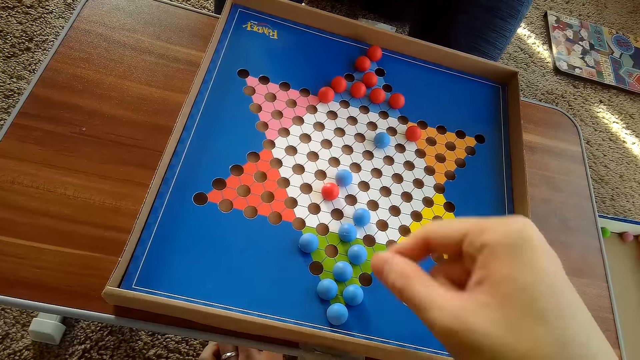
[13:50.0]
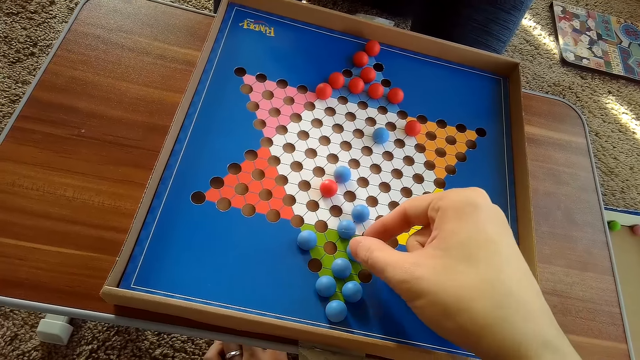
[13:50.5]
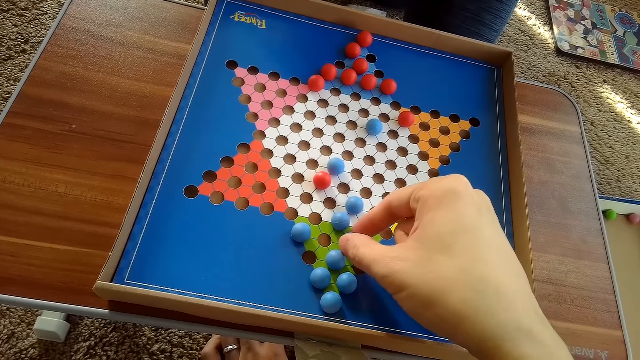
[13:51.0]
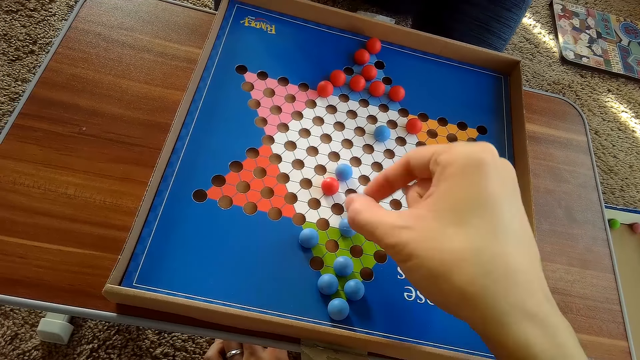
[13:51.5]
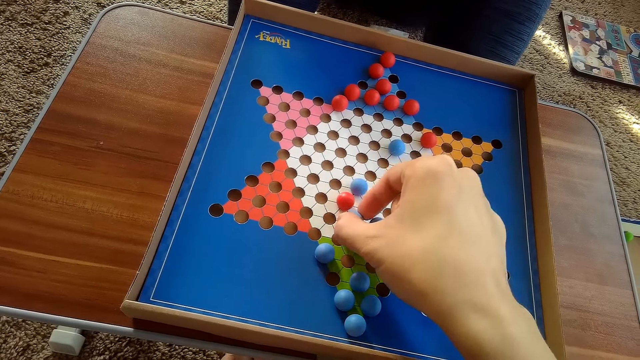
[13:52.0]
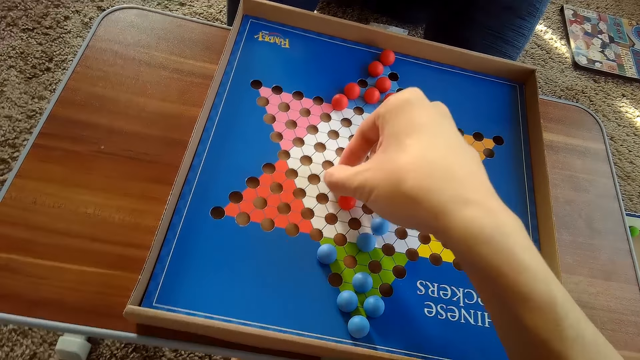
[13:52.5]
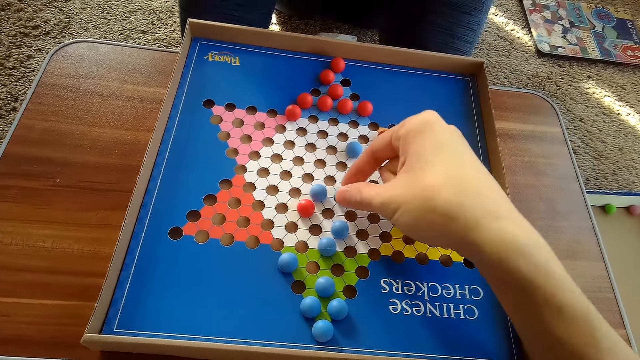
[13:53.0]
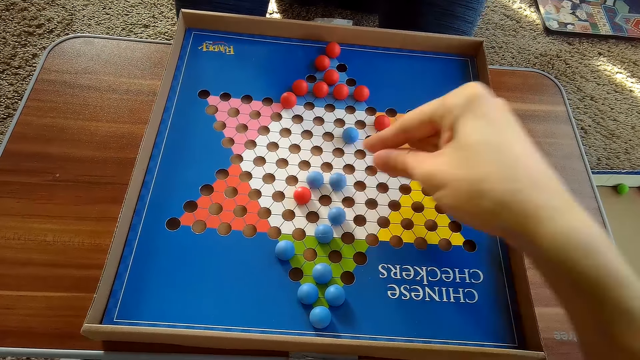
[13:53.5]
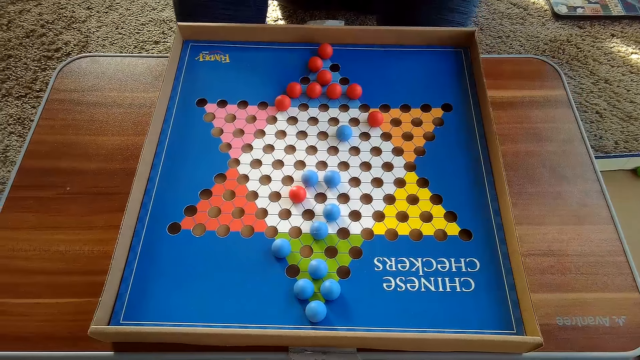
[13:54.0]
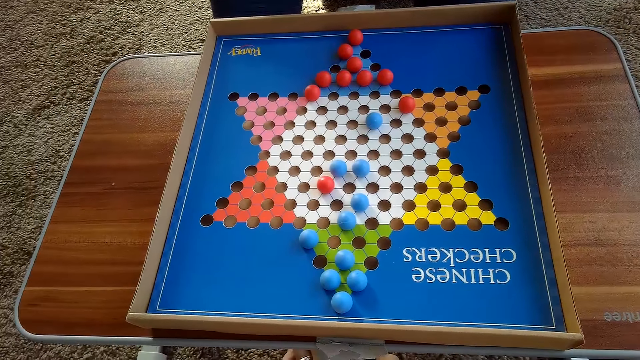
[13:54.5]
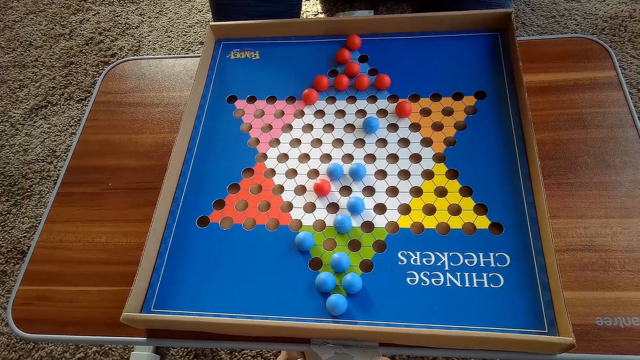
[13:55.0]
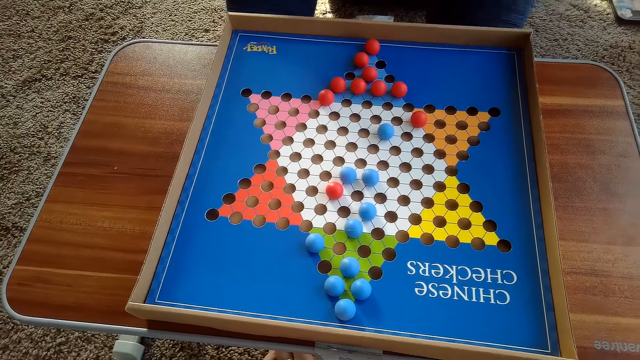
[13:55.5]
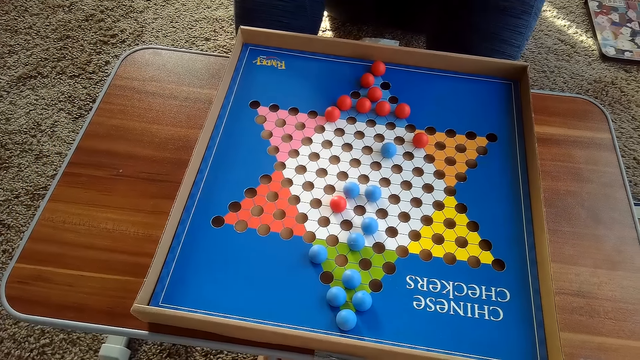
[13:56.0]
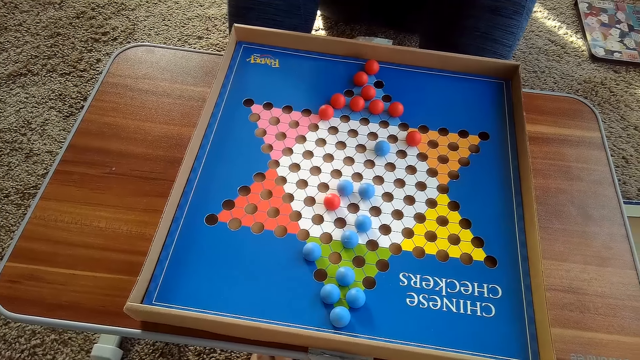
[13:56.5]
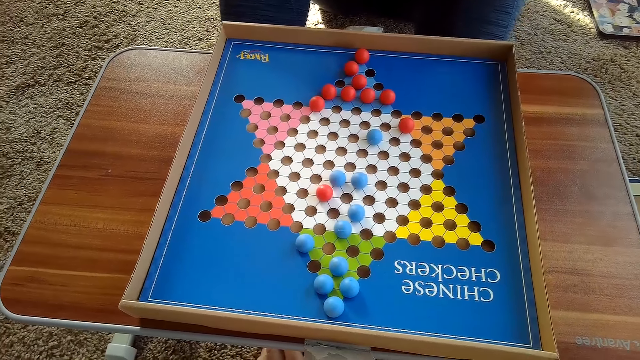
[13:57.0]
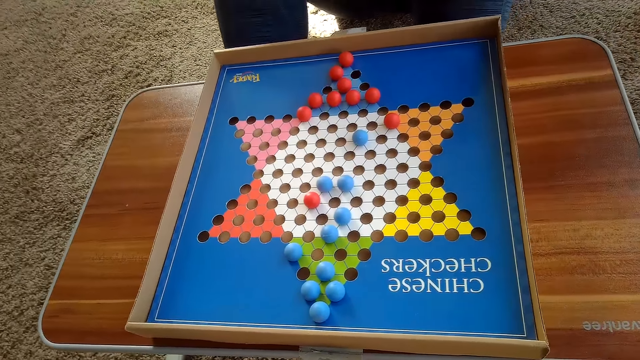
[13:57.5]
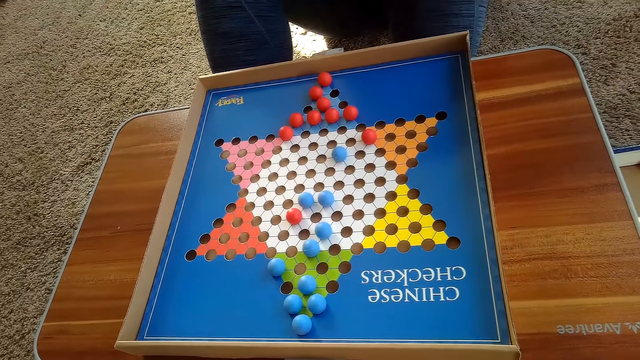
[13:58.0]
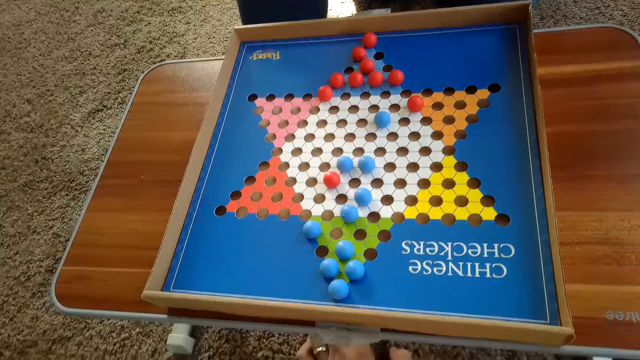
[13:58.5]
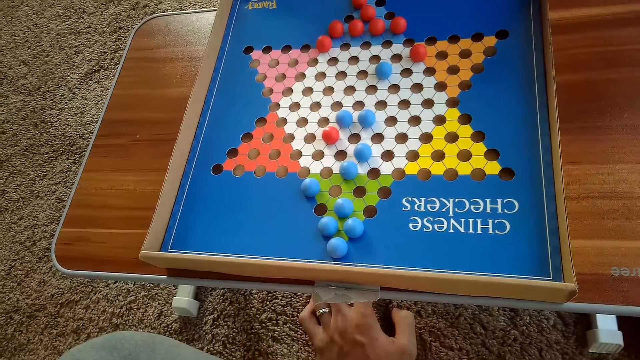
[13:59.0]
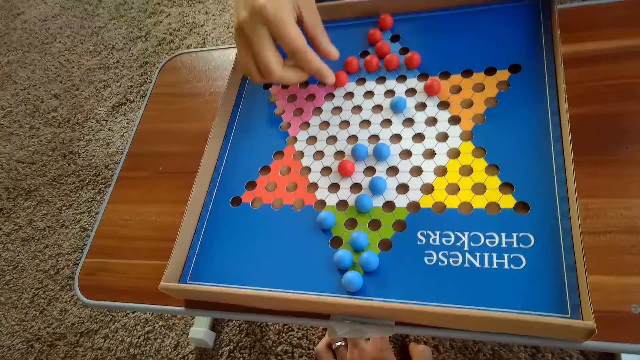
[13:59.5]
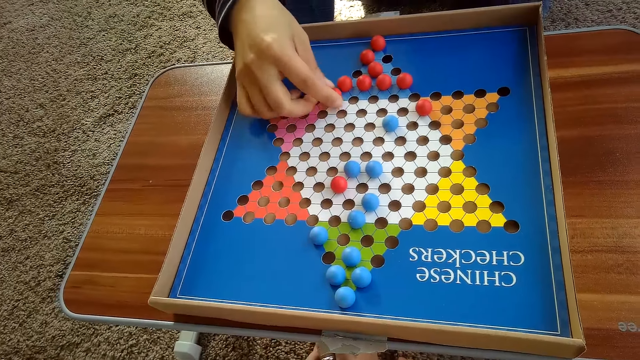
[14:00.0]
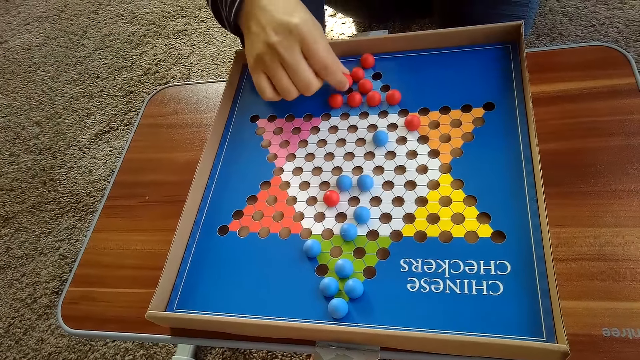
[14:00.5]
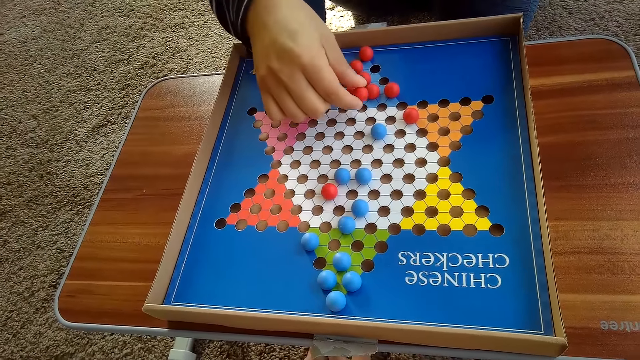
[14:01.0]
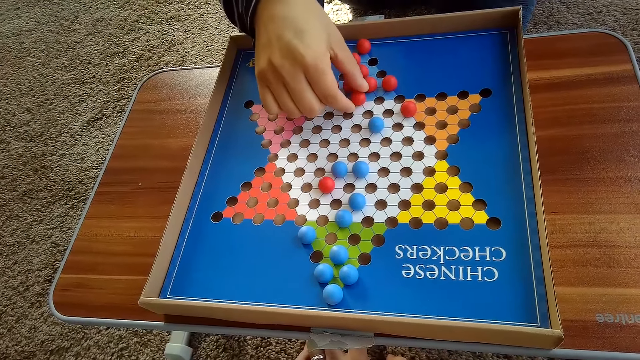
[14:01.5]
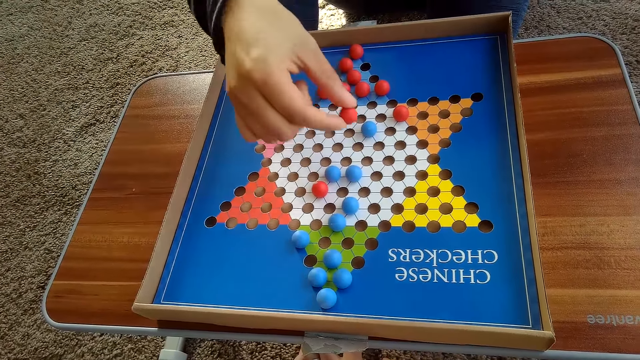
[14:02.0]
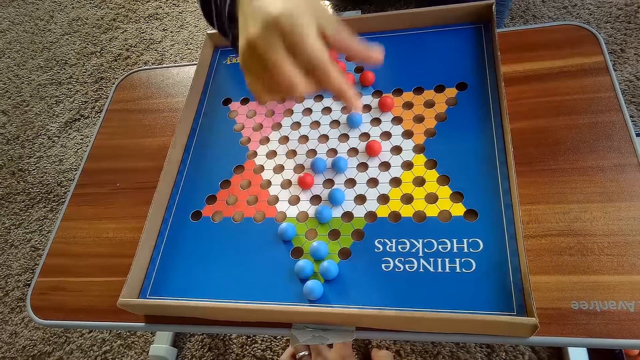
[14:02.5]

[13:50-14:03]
The camera wearer moves a blue Chinese checkers ball or marble with his right hand. He takes the marble. A woman moves another red Chinese checkers ball on the Chinese checker board with her right hand.

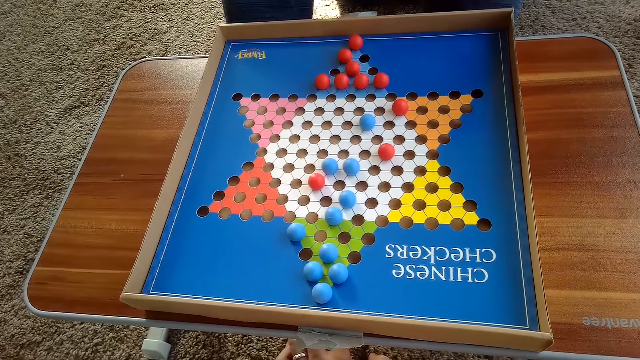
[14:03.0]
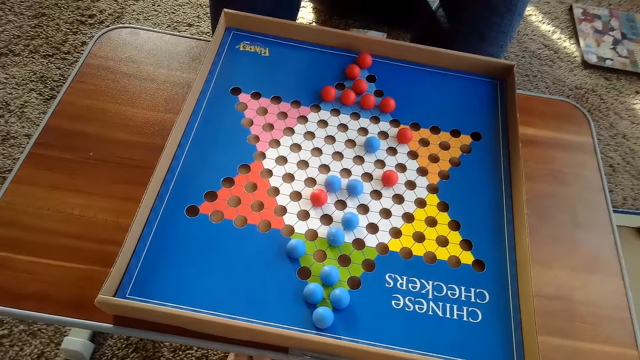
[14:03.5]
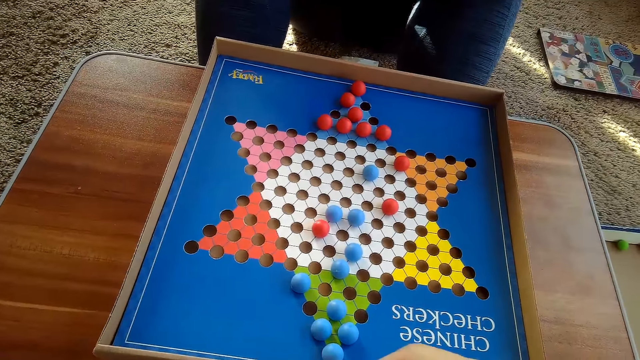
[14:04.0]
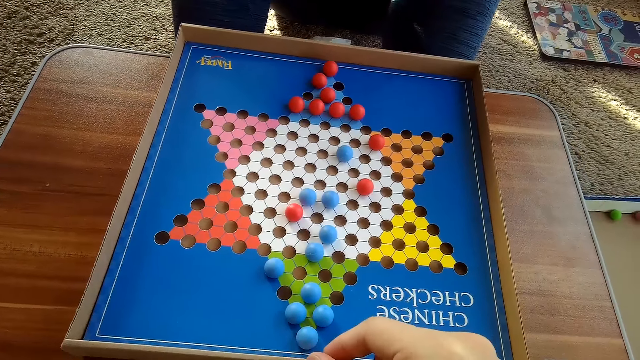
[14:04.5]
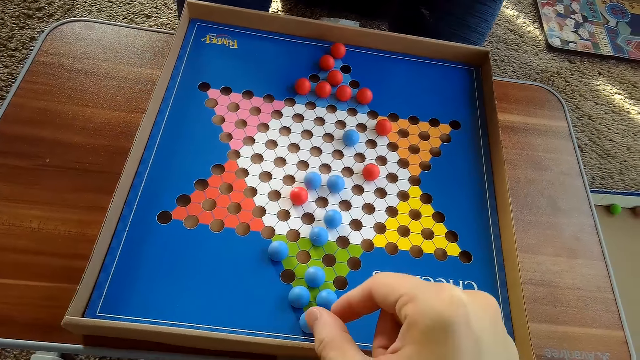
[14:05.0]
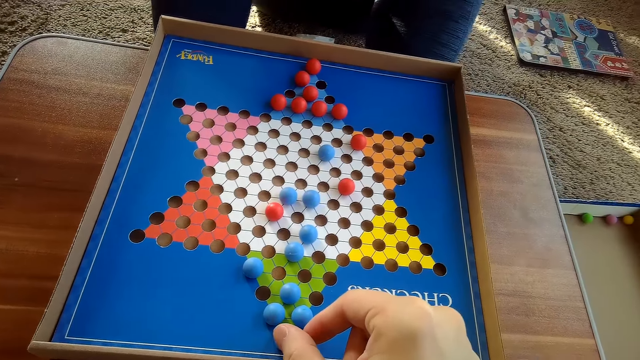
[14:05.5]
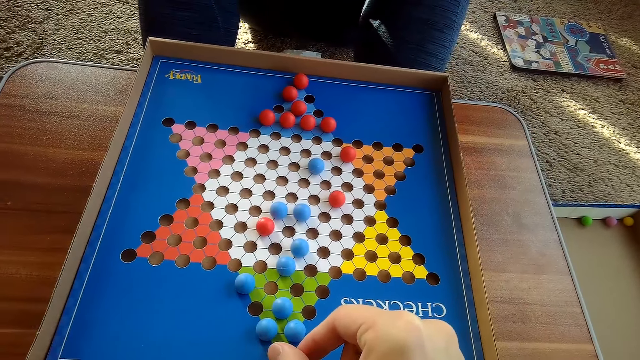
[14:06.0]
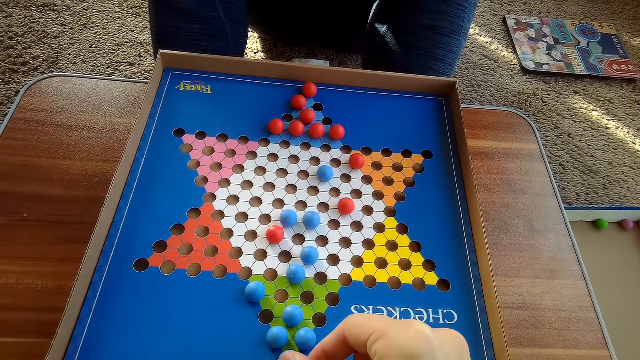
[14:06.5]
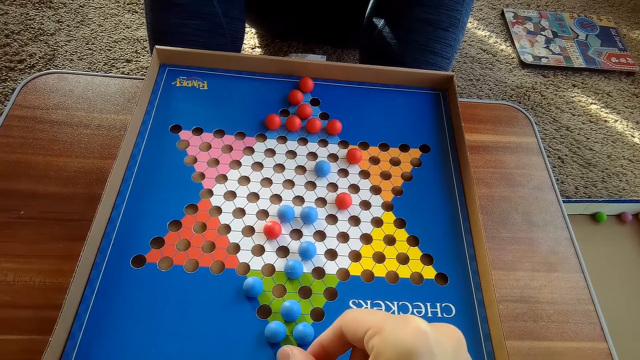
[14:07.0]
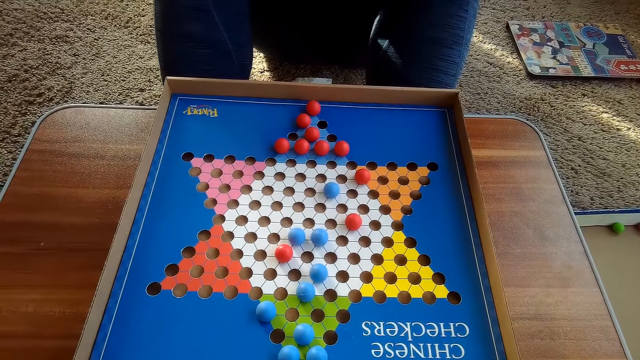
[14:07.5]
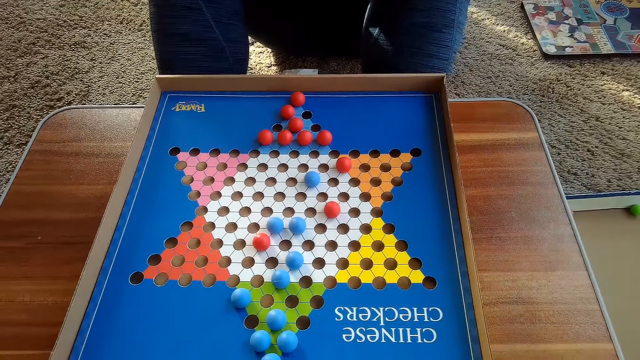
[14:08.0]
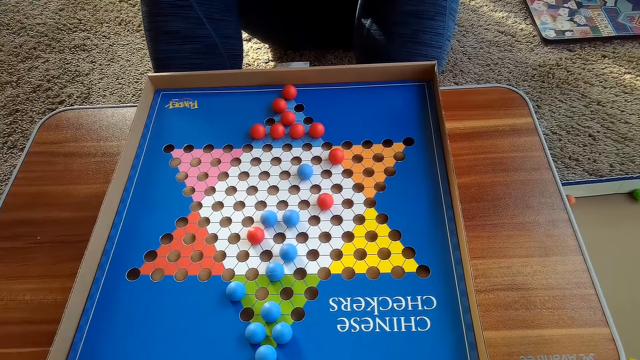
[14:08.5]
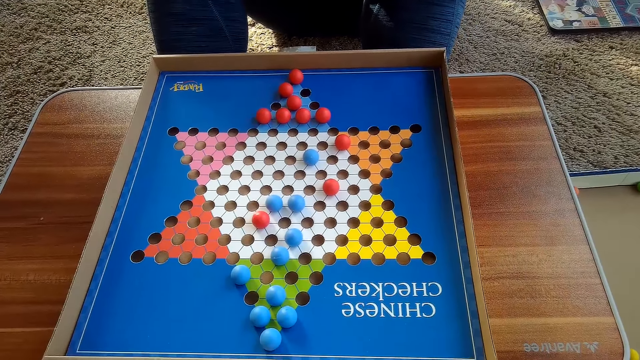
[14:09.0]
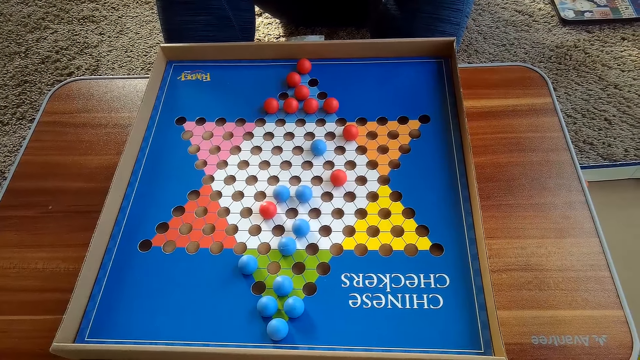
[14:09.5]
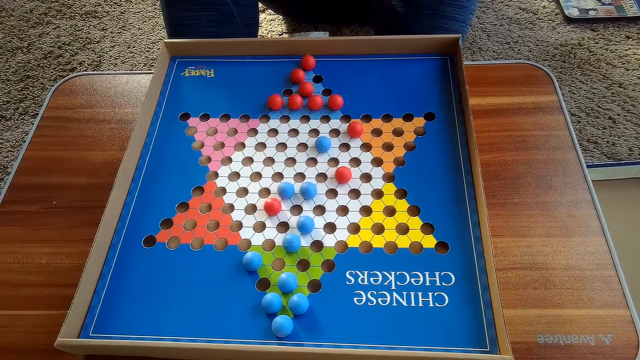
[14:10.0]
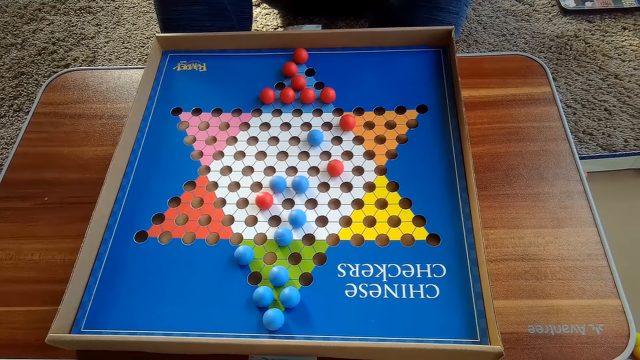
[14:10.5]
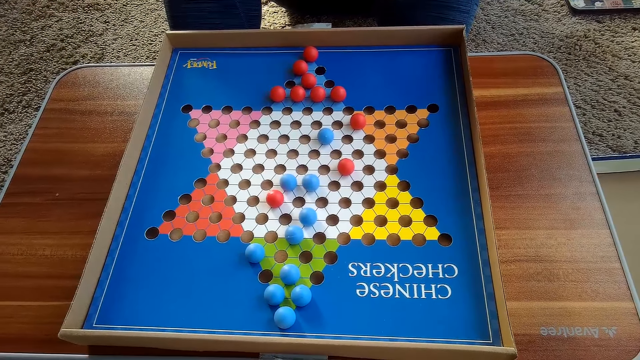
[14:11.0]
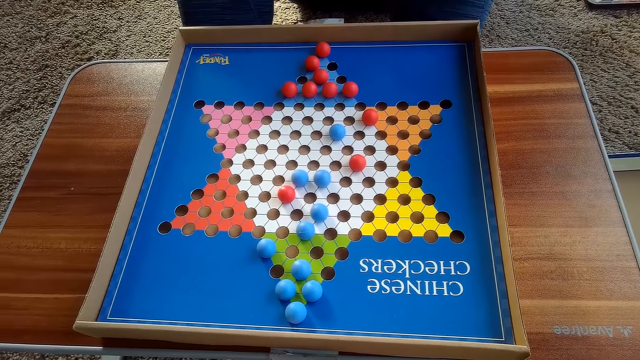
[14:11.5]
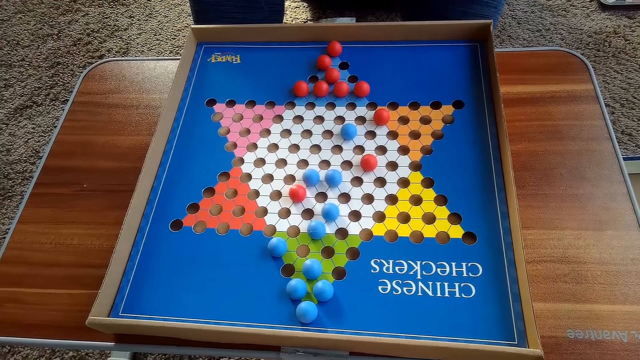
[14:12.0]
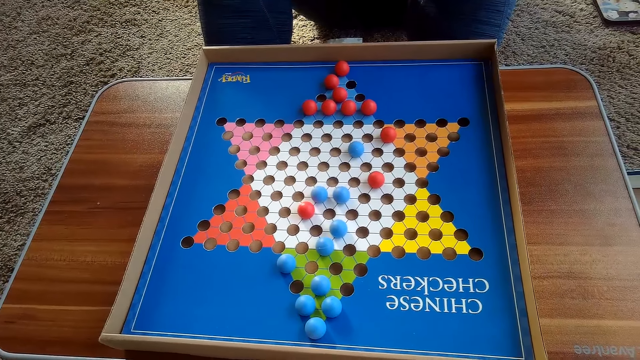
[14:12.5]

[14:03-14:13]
The camera wearer shows his hand on the board.
